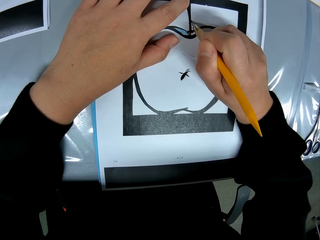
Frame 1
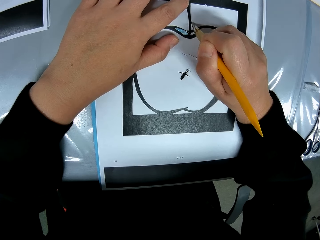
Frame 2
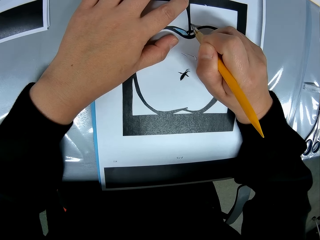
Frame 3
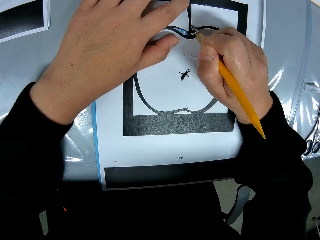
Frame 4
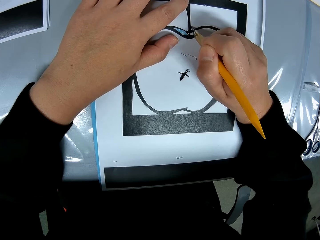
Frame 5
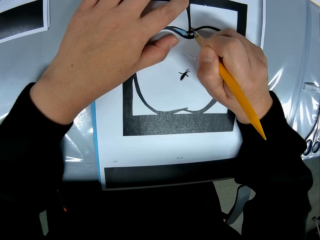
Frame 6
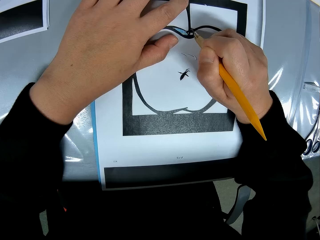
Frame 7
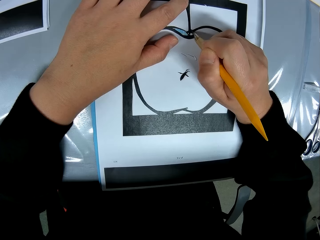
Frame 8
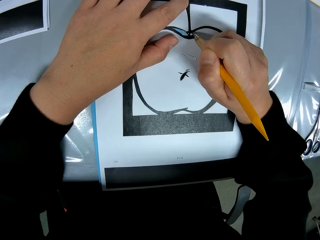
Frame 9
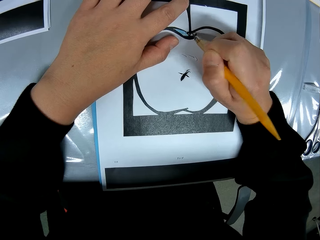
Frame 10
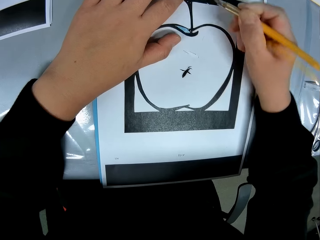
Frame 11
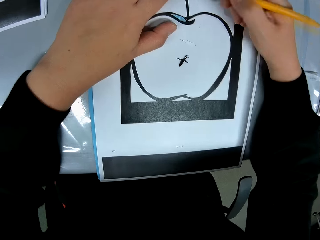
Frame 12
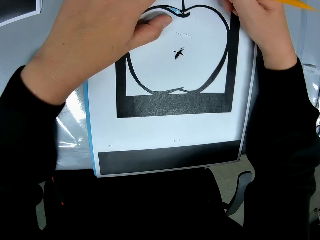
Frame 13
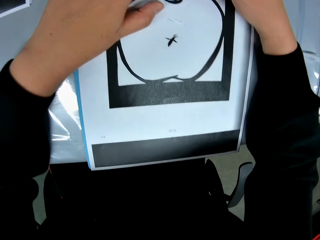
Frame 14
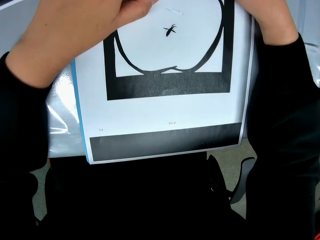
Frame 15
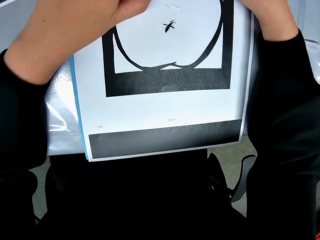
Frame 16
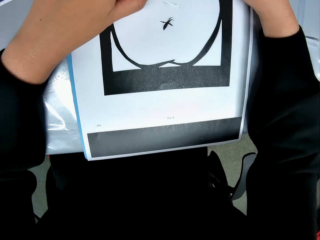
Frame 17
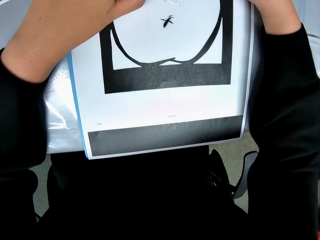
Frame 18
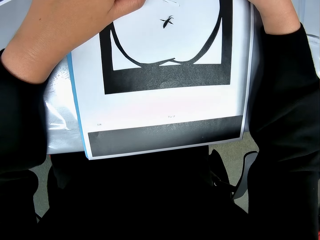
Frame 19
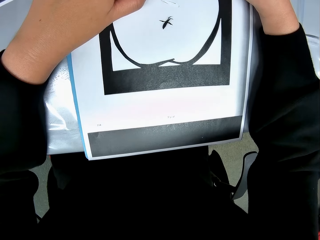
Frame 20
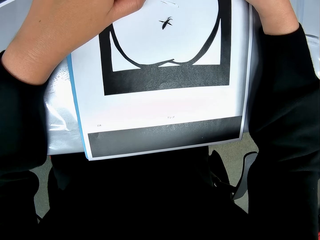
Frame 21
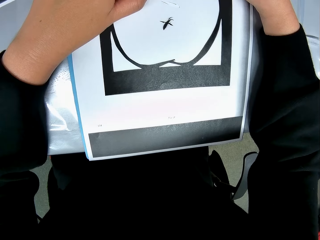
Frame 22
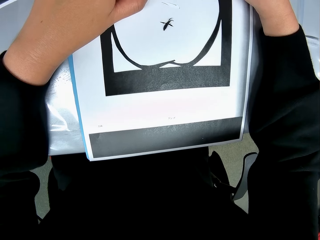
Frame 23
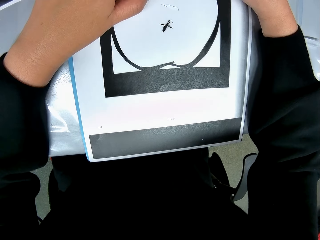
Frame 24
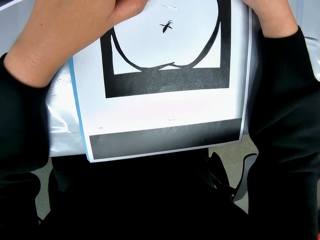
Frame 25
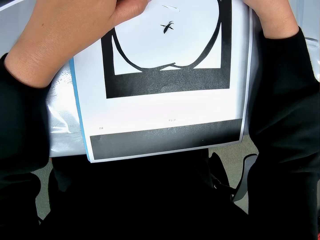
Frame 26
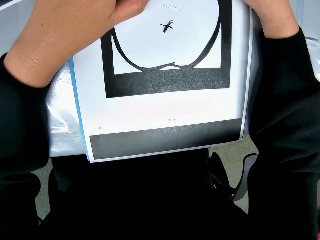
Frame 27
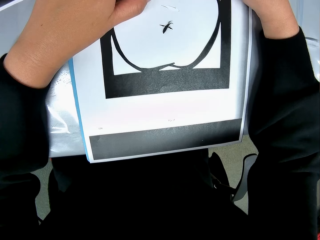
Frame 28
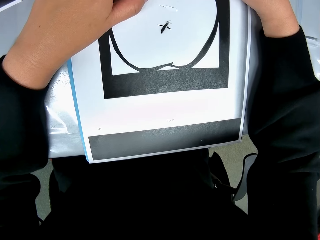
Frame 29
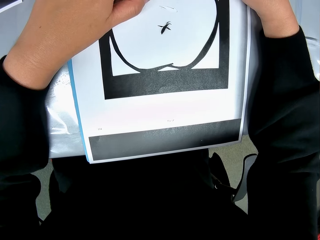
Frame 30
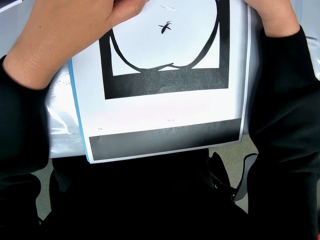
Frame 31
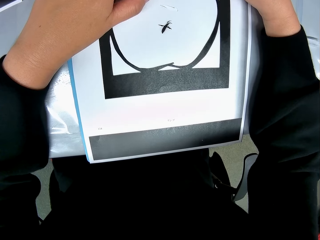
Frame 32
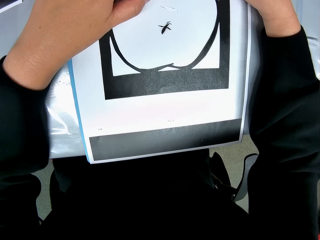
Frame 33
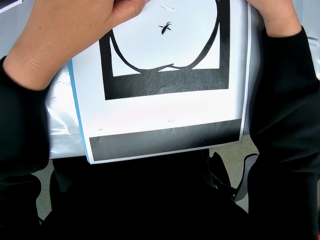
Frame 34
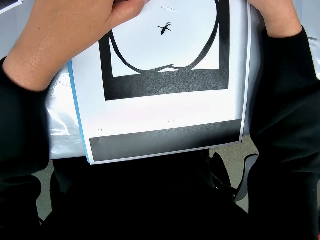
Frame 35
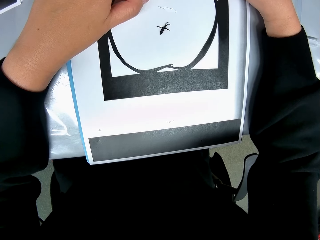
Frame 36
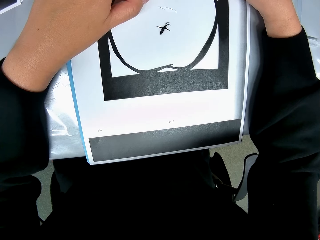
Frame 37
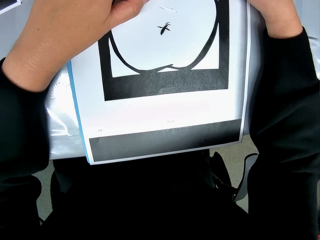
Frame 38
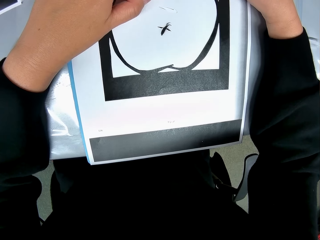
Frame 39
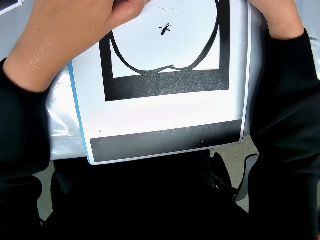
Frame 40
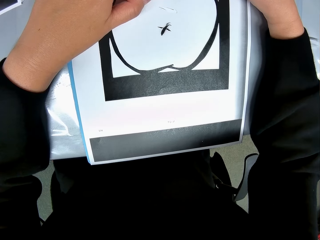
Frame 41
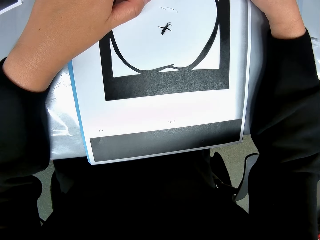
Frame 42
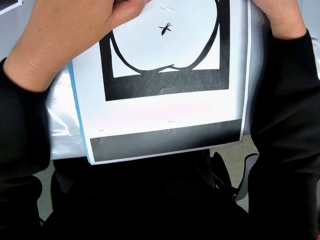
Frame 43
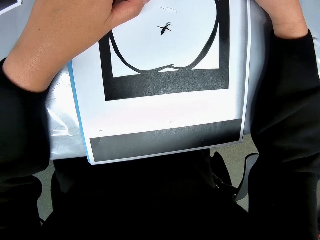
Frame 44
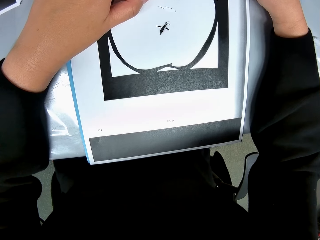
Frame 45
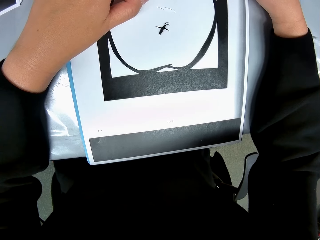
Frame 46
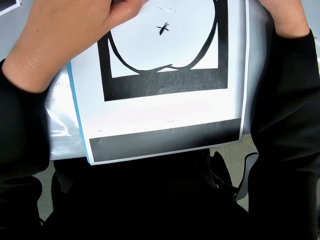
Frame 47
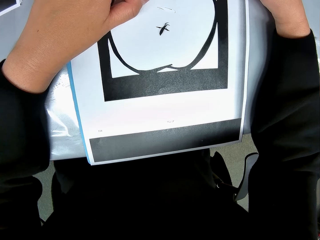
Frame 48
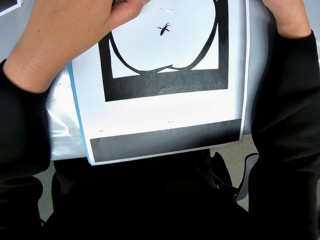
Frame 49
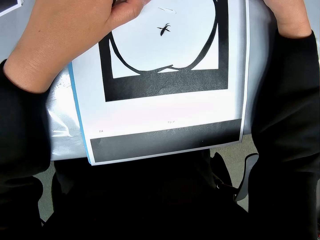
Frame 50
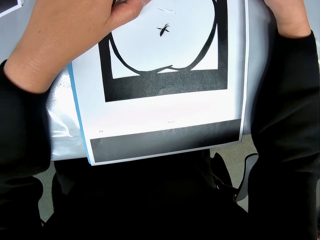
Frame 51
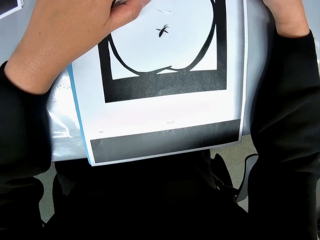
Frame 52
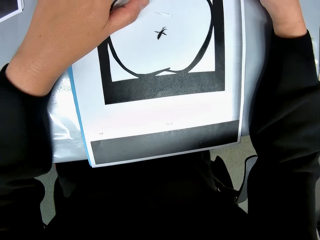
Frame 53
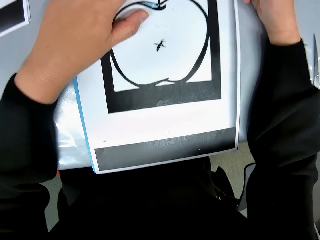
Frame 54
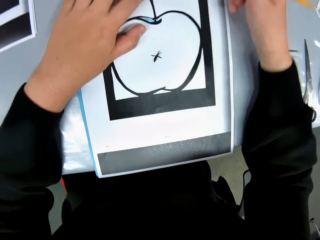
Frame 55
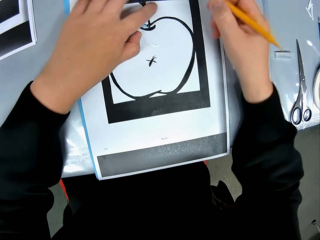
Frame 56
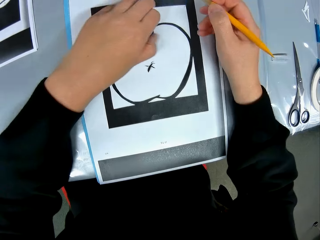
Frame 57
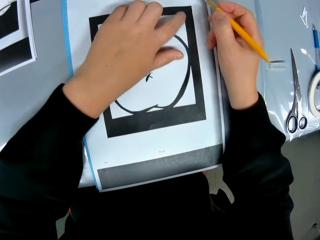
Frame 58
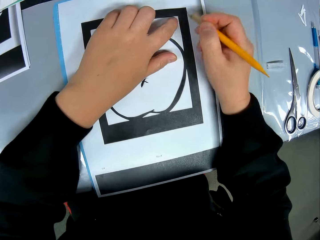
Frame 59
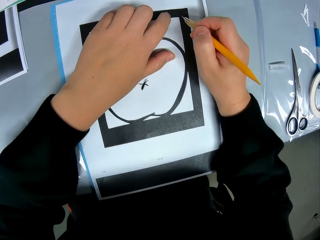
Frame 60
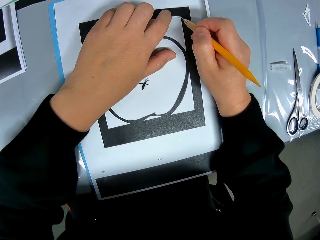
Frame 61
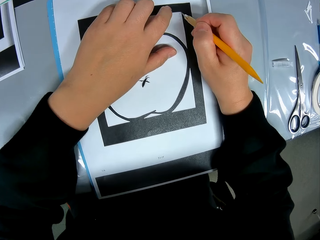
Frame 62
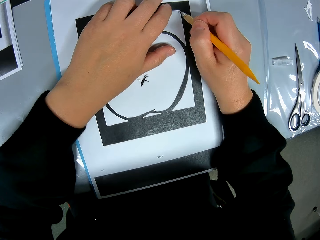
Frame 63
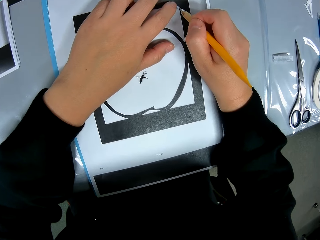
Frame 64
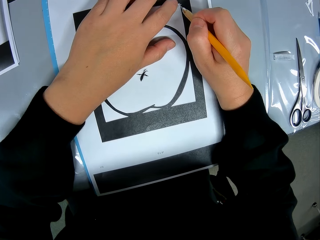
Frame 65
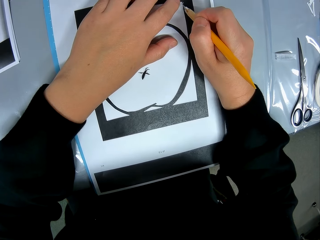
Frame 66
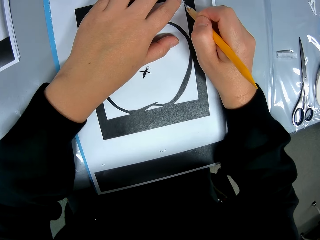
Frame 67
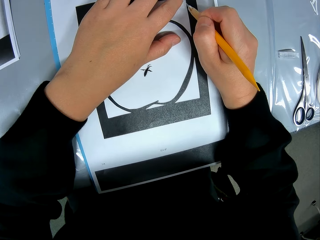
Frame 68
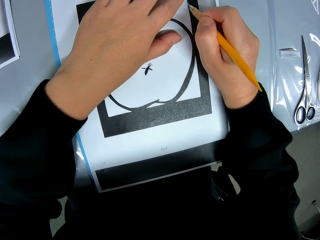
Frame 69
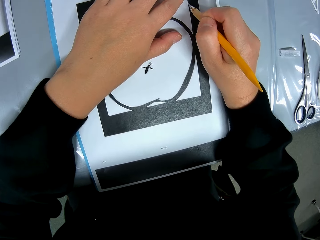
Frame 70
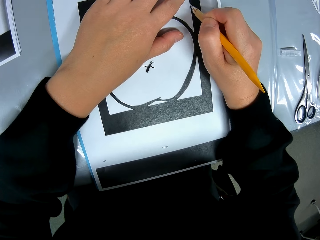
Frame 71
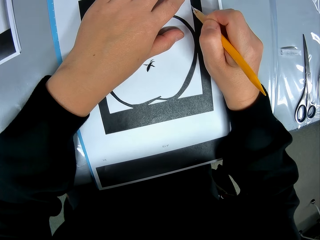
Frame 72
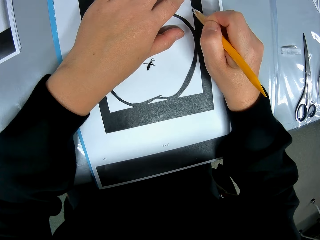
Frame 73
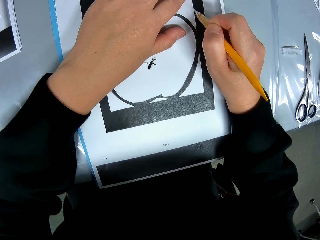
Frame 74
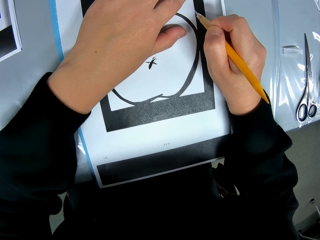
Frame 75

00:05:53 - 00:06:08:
The camera wearer moves his hand. He moves a camera. He moves his right hand. He moves his left hand. He cuts a crafting paper.

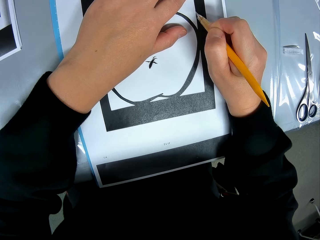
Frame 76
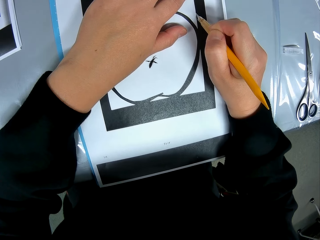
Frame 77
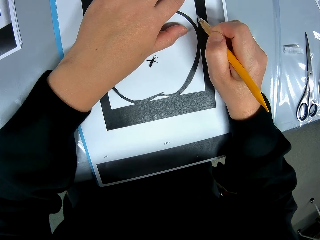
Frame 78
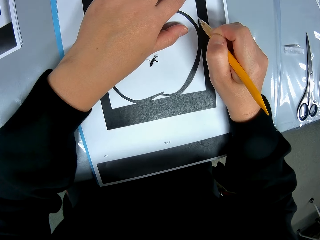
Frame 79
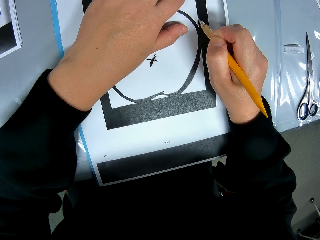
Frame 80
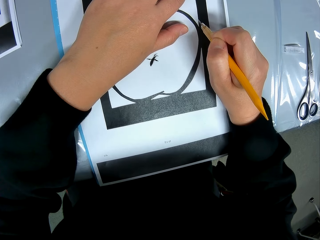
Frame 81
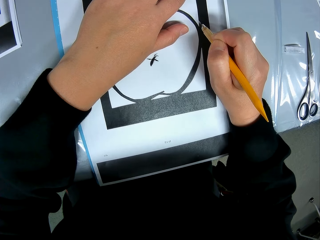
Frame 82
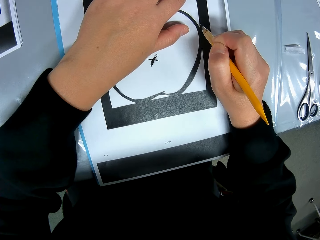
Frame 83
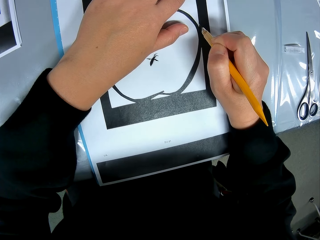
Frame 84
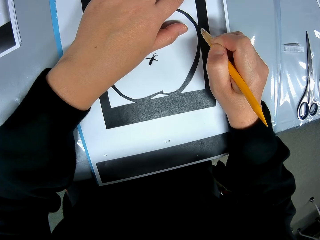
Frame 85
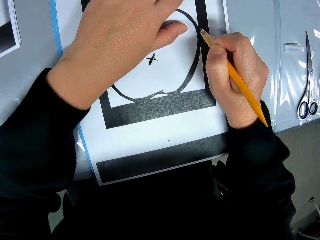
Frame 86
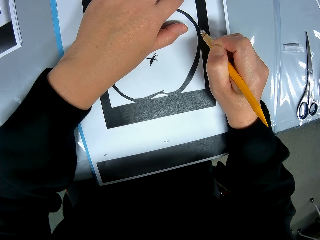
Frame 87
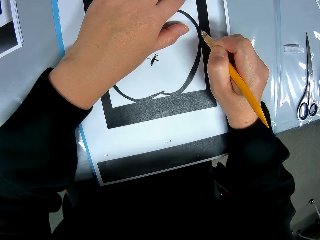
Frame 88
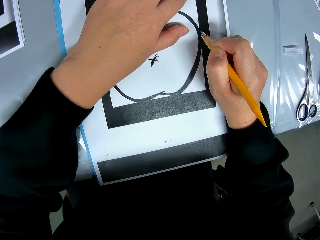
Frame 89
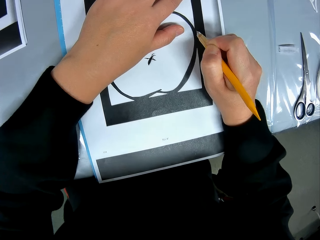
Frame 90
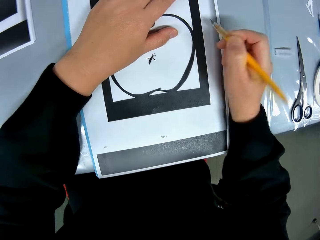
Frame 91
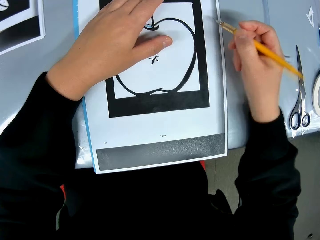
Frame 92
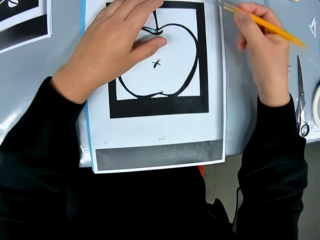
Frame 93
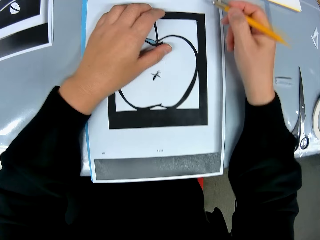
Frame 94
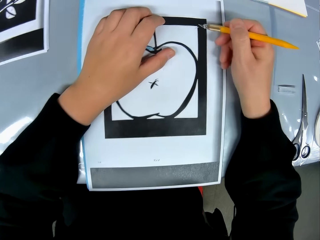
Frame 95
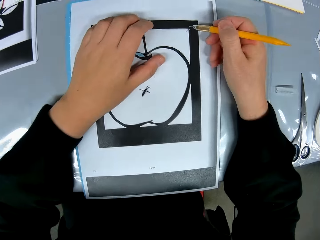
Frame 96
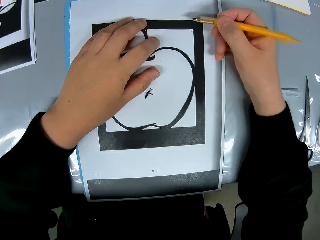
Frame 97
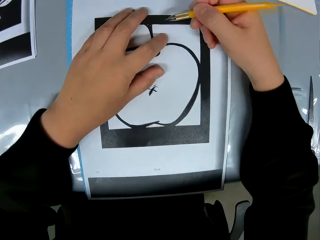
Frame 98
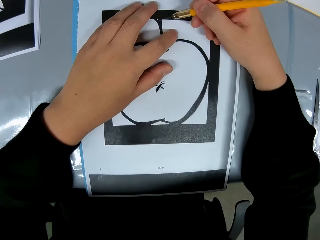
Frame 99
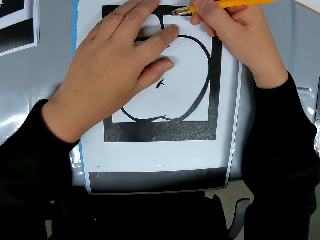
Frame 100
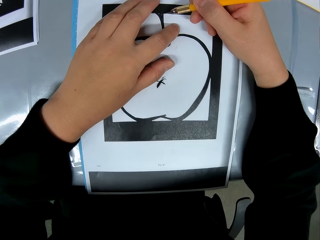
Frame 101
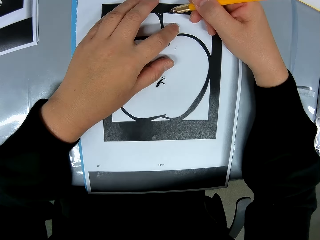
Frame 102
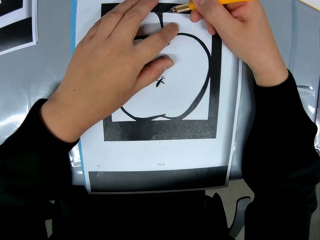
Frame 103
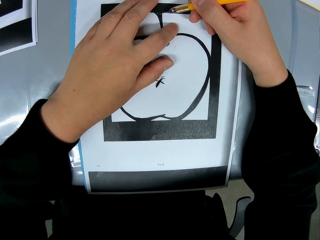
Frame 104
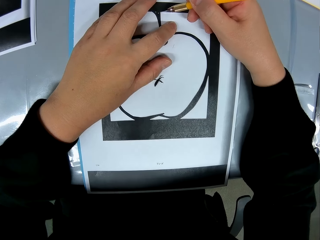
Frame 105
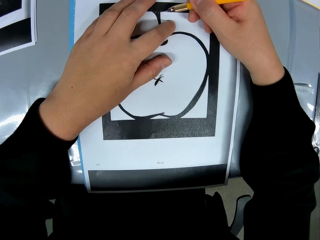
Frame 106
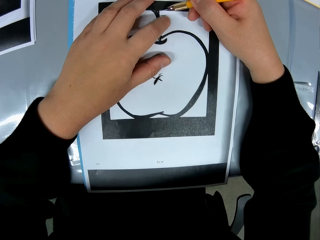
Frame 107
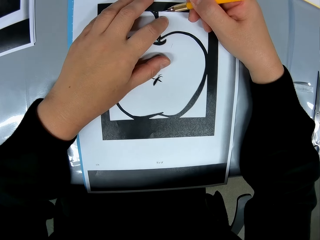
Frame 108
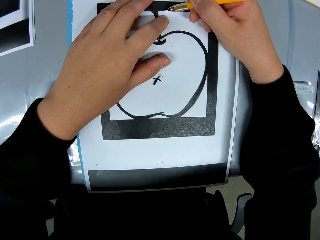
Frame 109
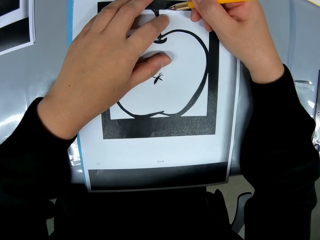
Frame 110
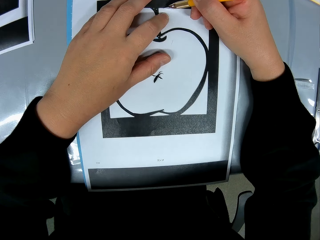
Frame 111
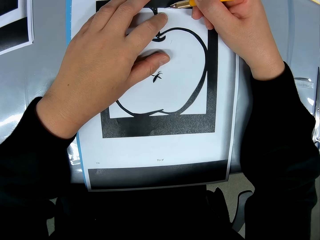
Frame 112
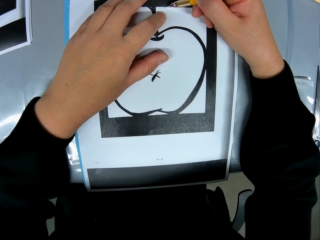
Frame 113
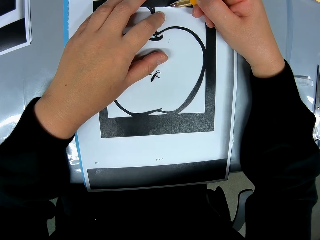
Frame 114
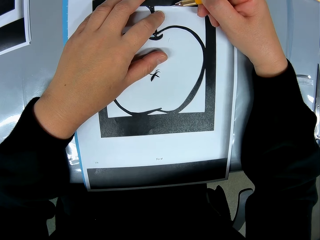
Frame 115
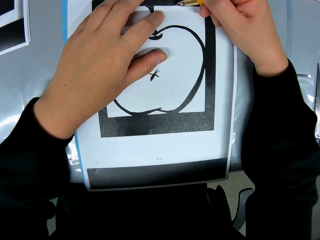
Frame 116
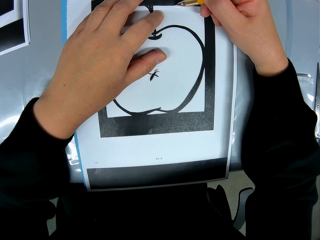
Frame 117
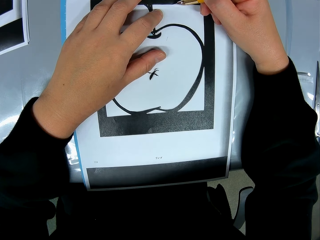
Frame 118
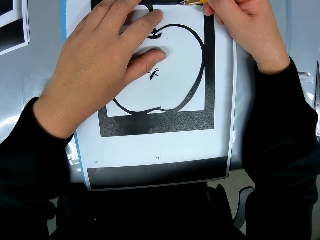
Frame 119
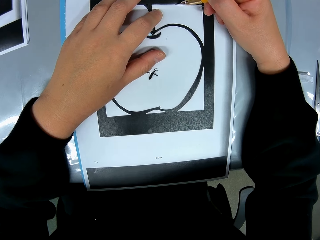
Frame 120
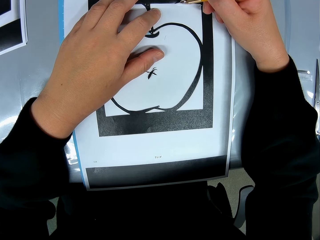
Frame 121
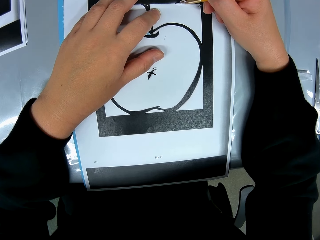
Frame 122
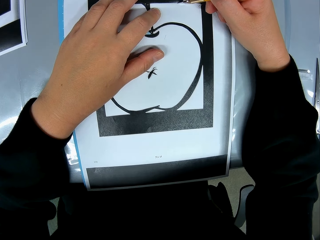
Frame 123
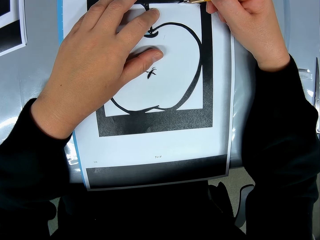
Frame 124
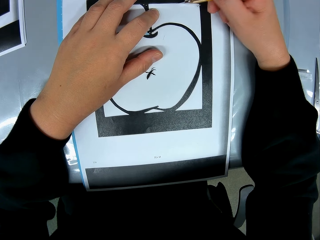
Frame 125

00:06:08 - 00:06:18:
The camera wearer lifts his right hand. He moves his hands. He cuts a crafting paper. He moves a camera.
